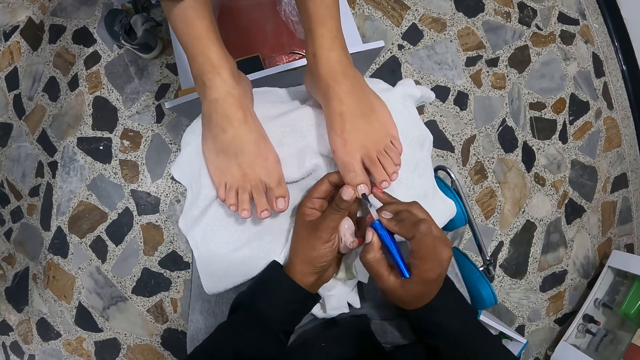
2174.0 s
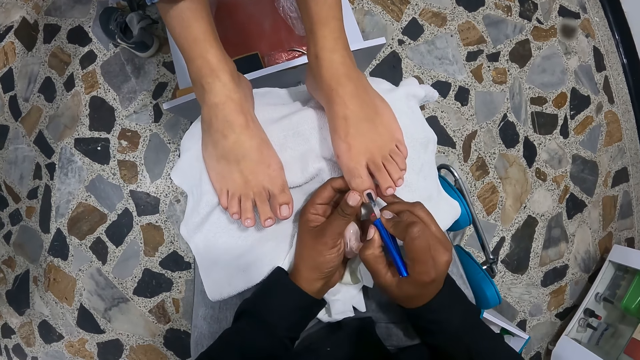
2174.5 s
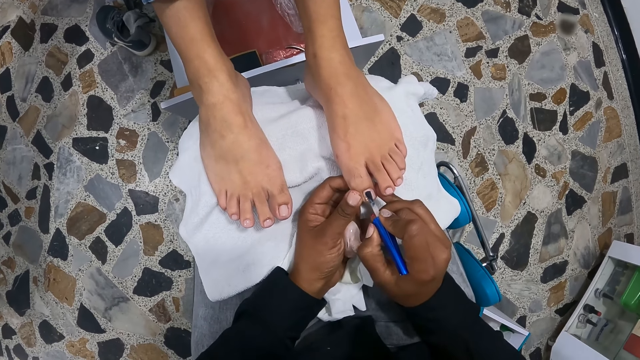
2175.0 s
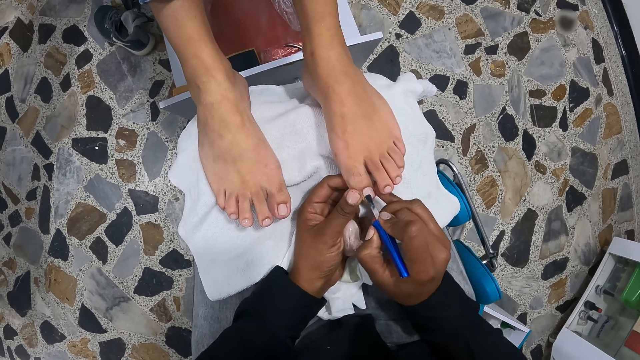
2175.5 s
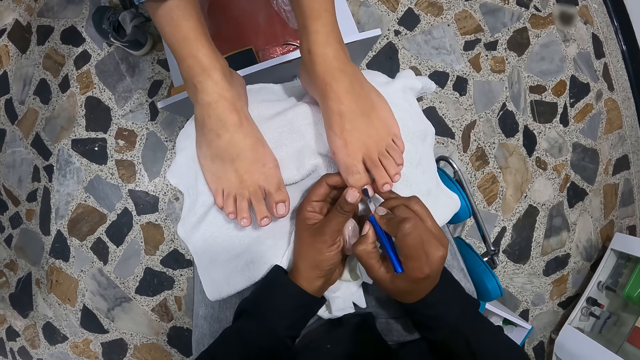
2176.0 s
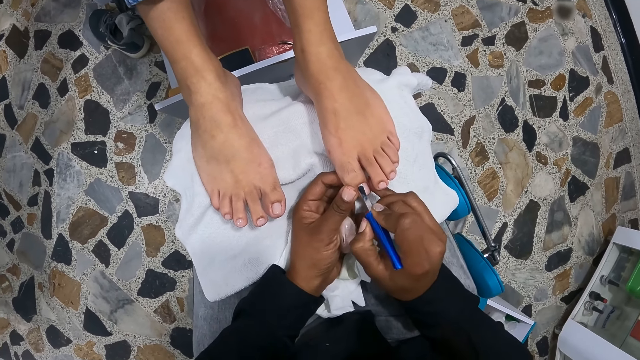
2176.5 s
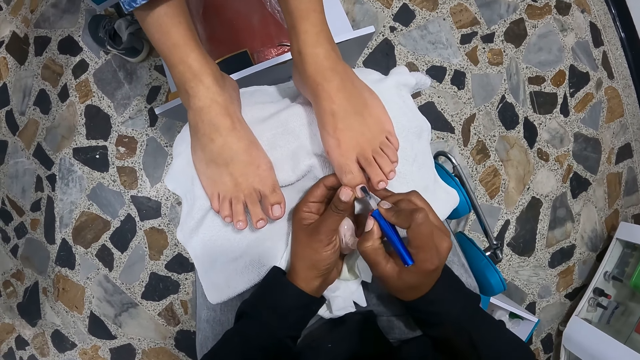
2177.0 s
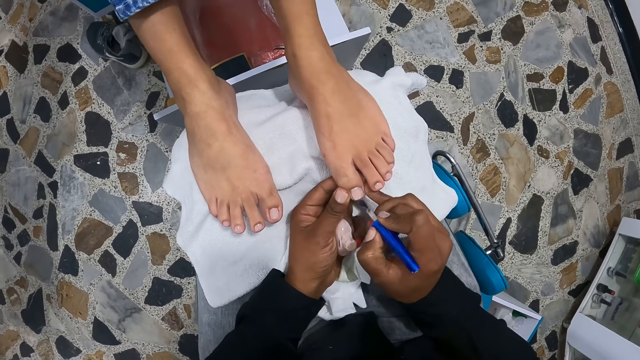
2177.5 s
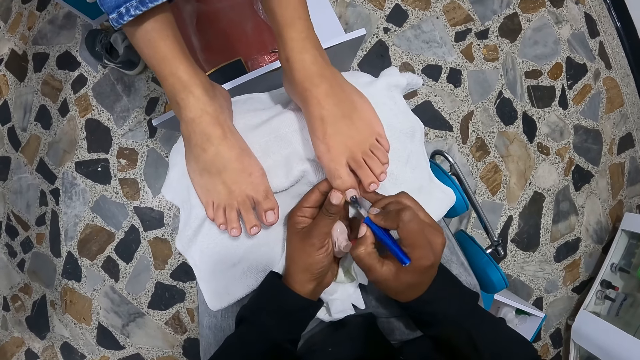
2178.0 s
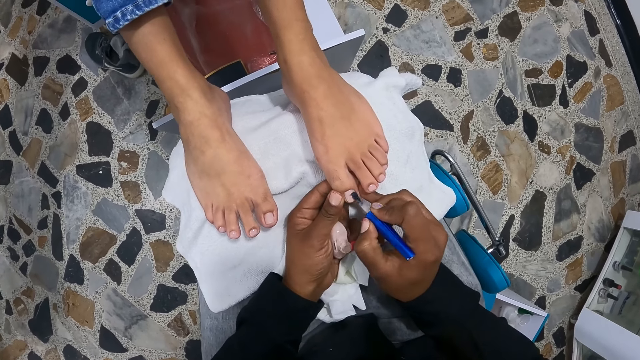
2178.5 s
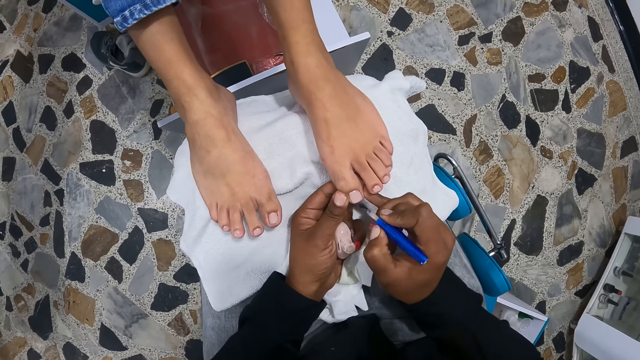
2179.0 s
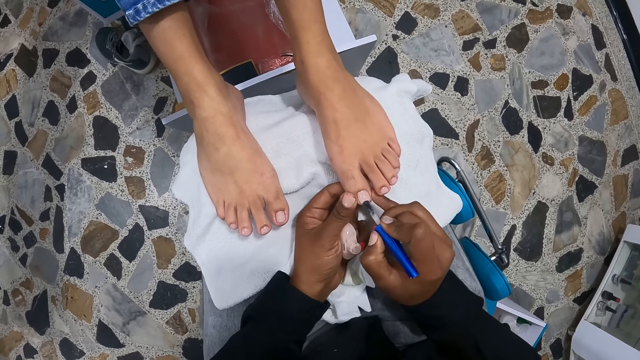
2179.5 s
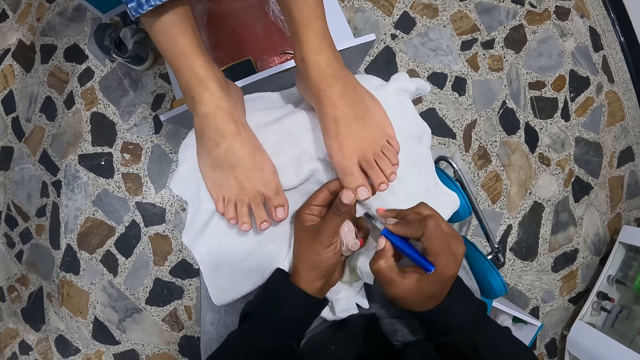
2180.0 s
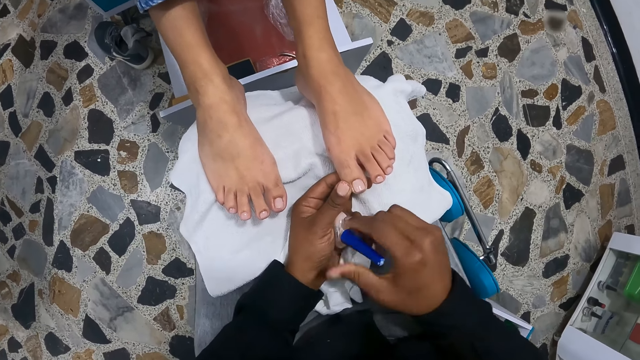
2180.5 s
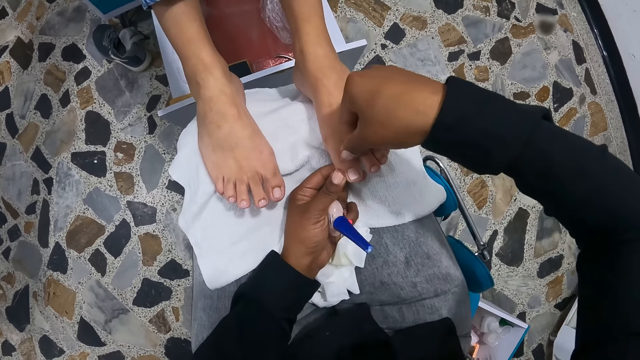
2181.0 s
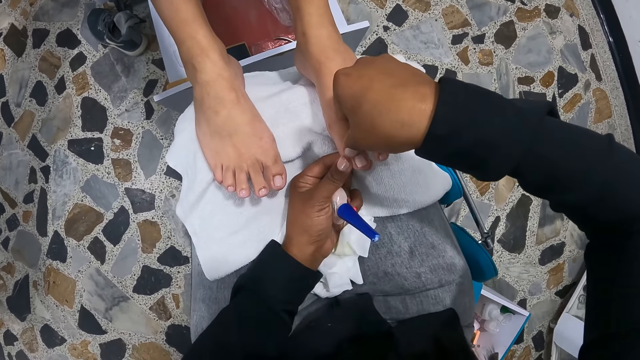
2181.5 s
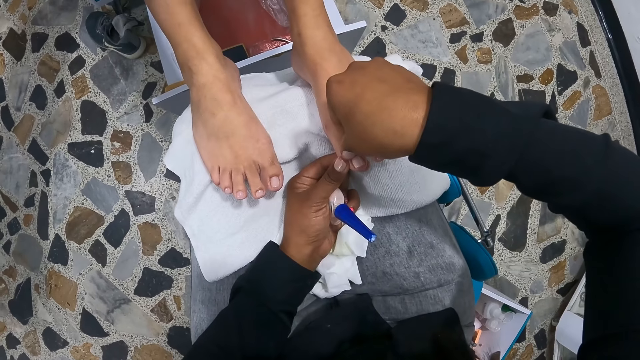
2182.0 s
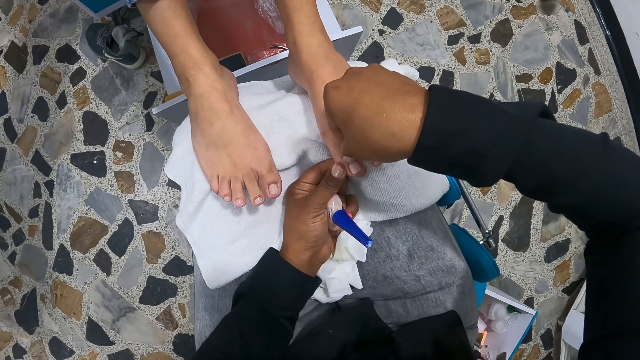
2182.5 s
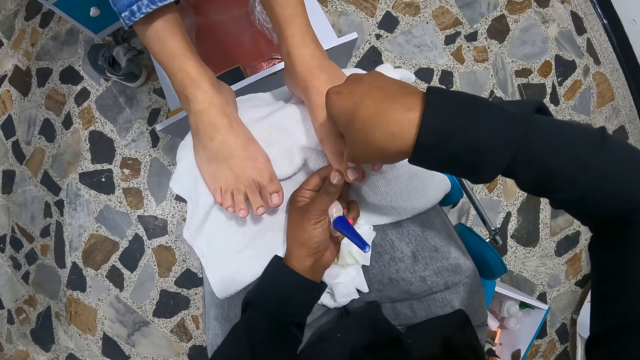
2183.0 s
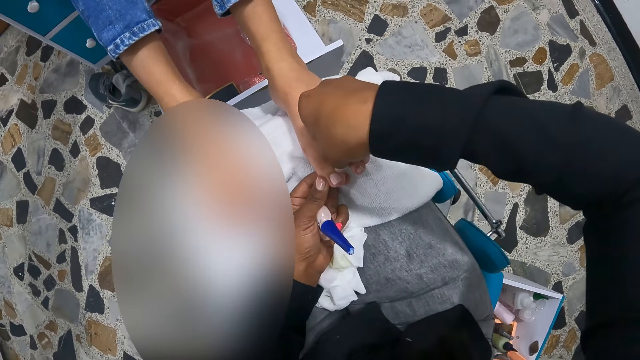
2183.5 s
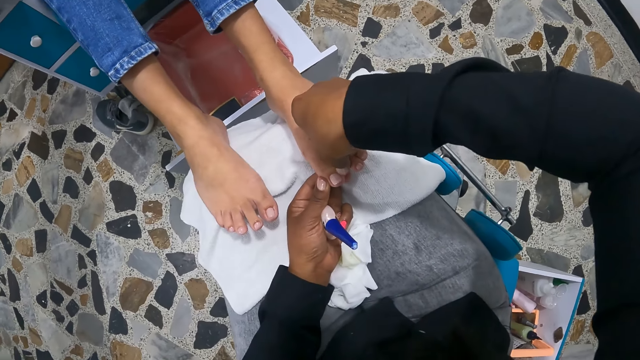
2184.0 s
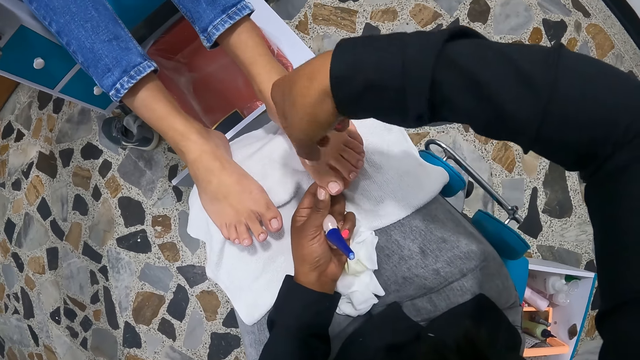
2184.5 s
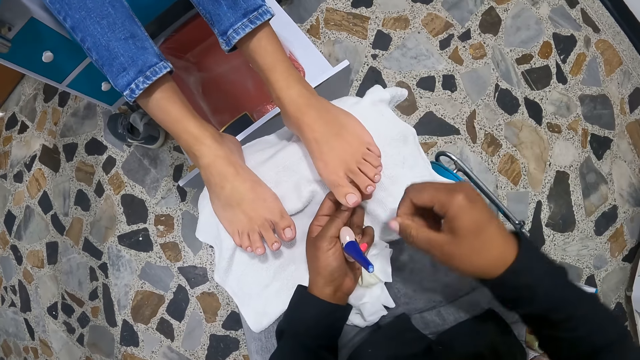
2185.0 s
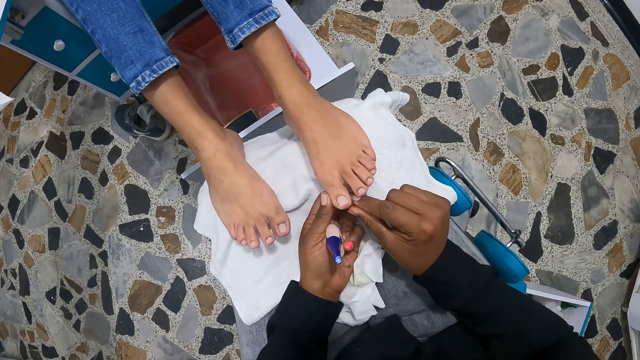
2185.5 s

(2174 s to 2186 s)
The camera wearer polishes the toenails of the left foot of the woman with the nail polish brush in her right hand. She drops the nail polish brush in her right hand into the nail polish in her left hand. She cleans the woman's left toes with her right hand. She removes the nail polish coat from the nail of the woman.

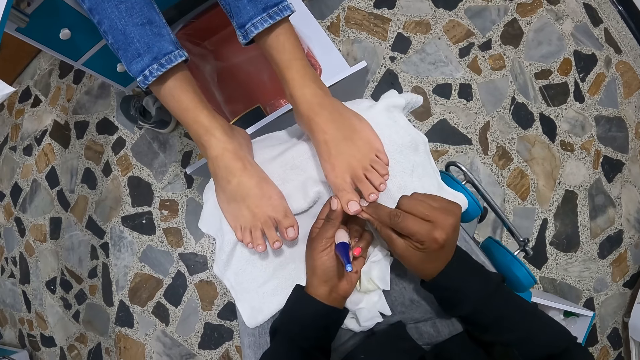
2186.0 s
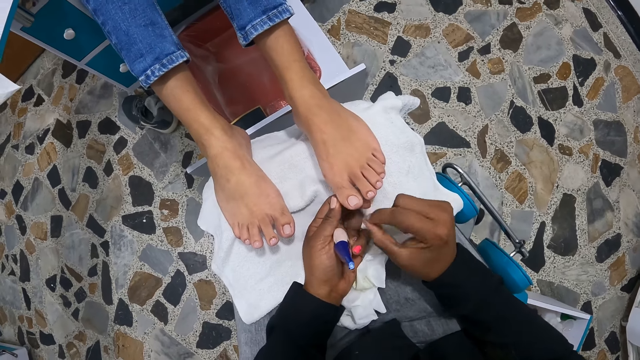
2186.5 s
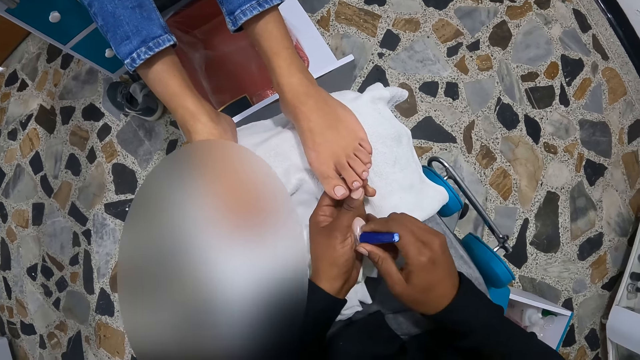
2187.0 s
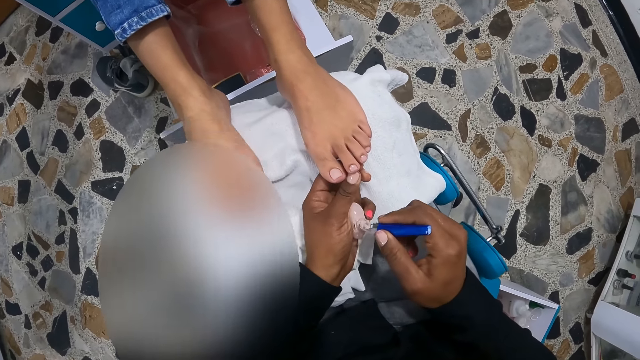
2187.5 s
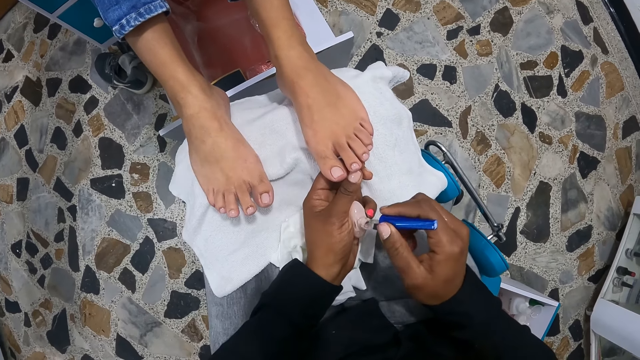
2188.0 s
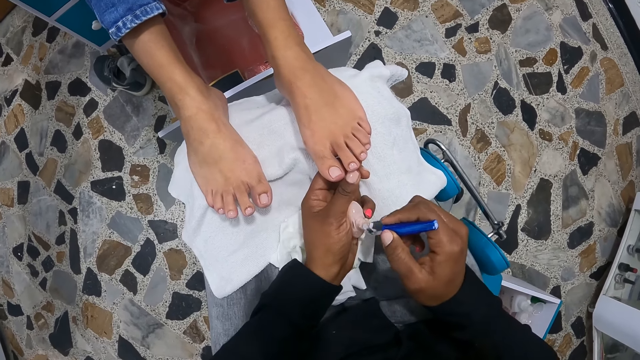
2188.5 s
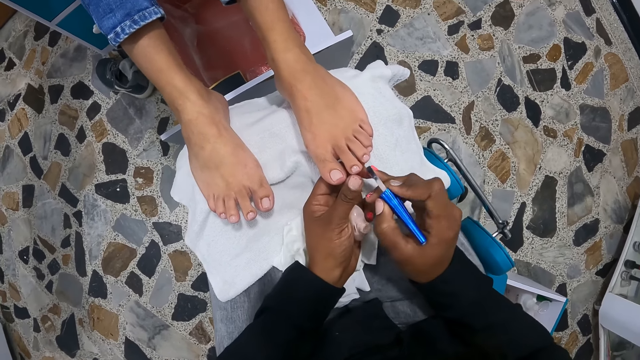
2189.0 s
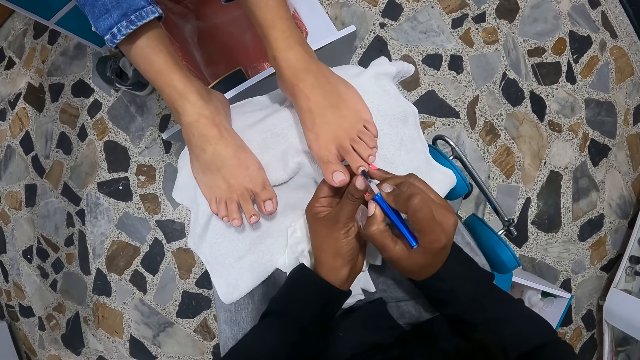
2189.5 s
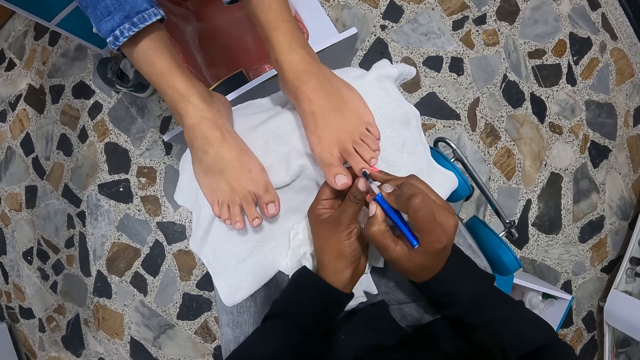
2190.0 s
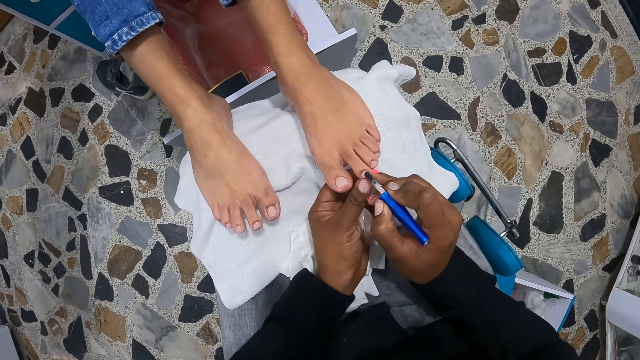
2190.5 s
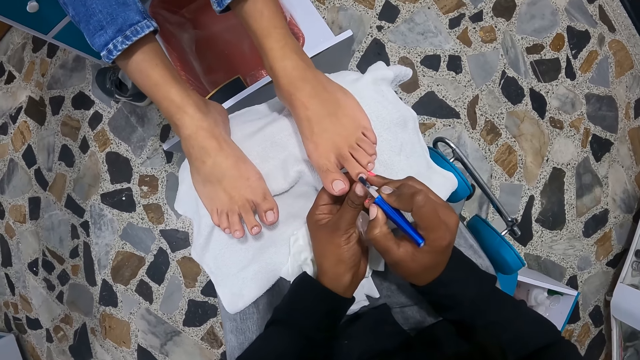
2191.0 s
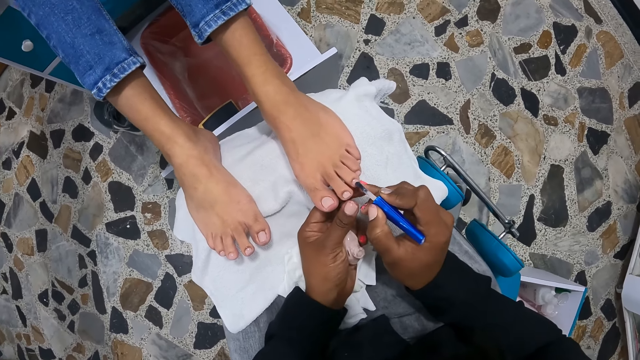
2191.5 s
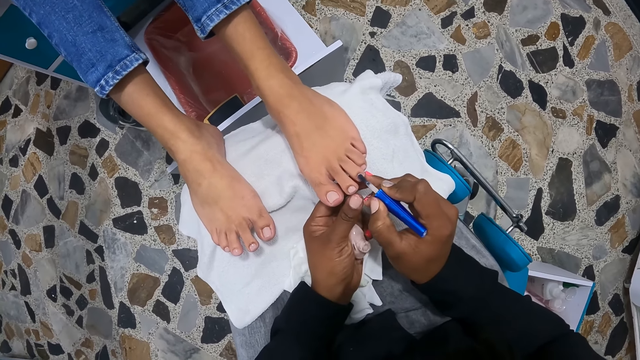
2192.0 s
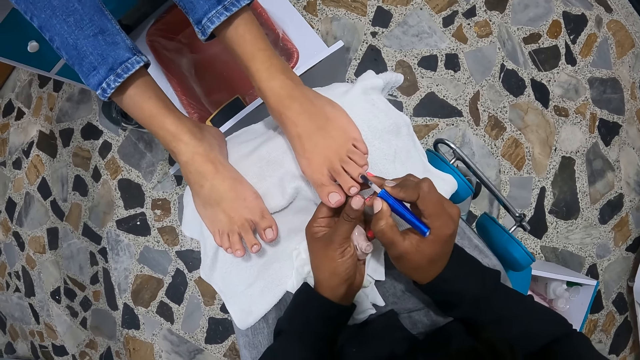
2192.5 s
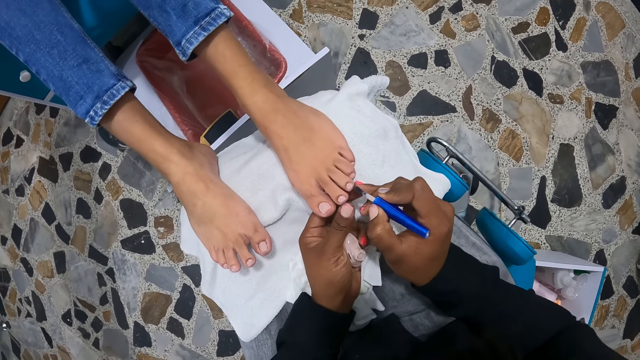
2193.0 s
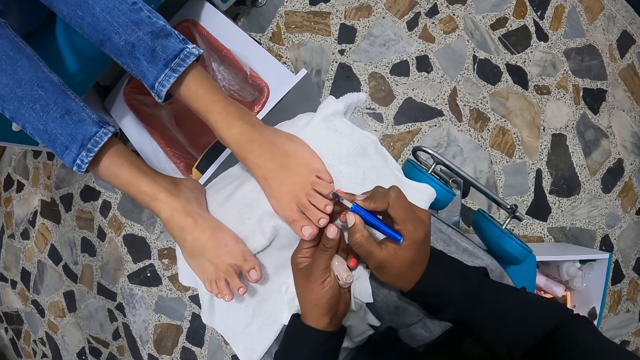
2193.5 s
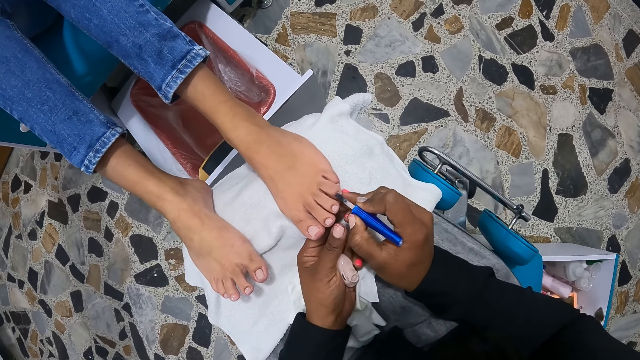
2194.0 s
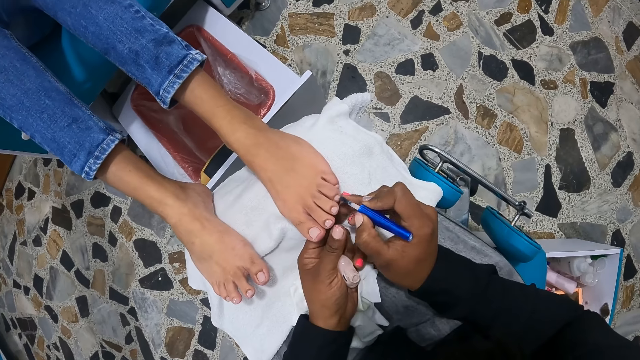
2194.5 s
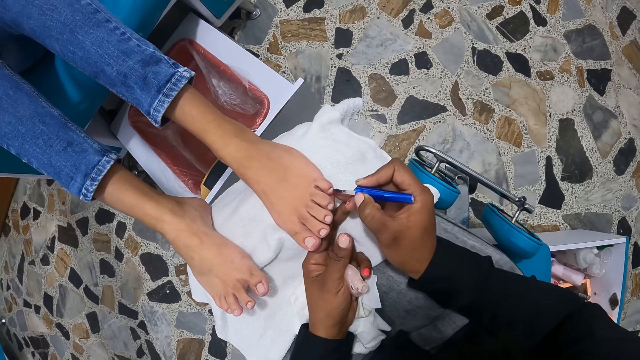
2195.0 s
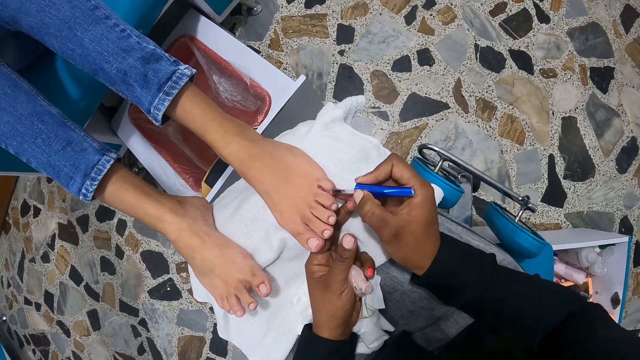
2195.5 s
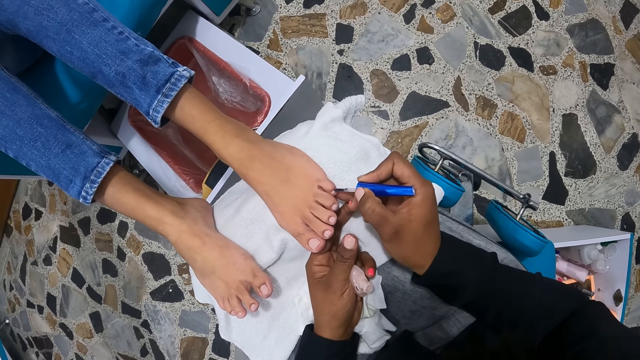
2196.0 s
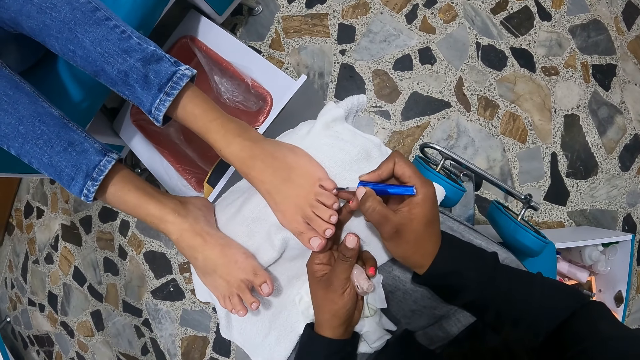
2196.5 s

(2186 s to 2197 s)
The camera wearer picks the nail polish brush from the nail polish in her left hand with her right hand. She paints the woman's left toes with the nail polish brush with her right hand.
